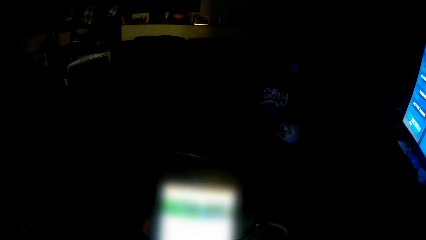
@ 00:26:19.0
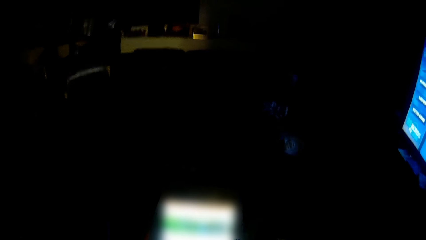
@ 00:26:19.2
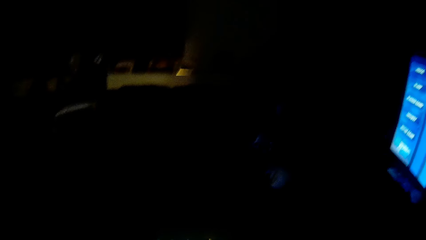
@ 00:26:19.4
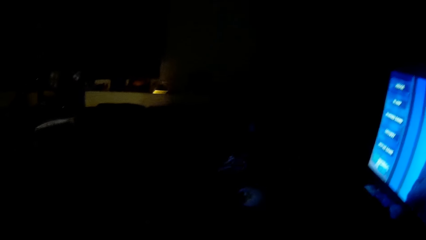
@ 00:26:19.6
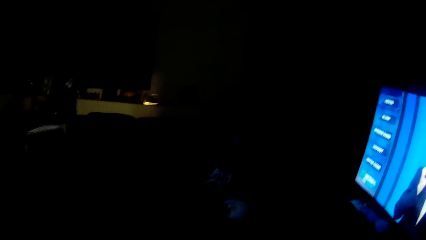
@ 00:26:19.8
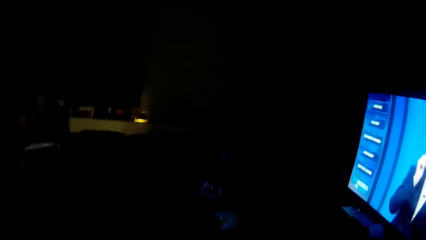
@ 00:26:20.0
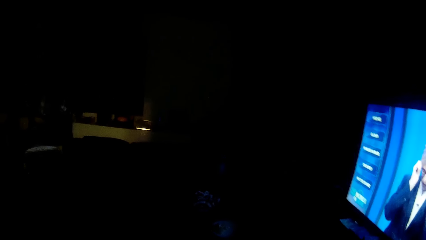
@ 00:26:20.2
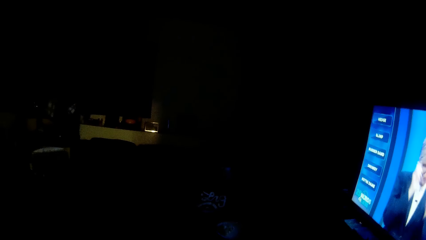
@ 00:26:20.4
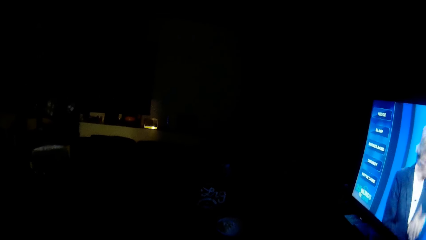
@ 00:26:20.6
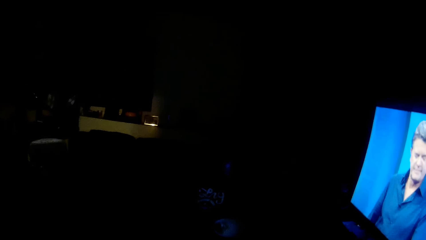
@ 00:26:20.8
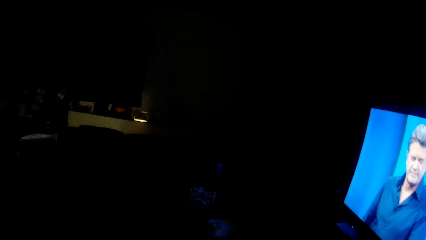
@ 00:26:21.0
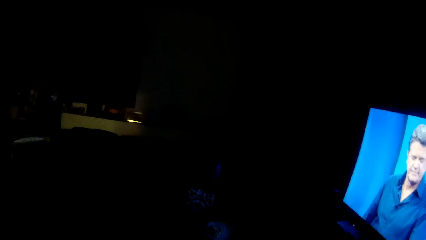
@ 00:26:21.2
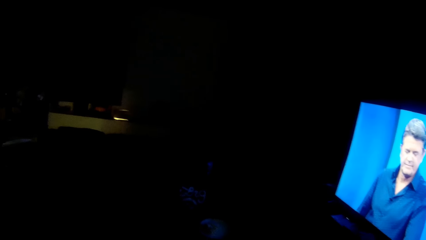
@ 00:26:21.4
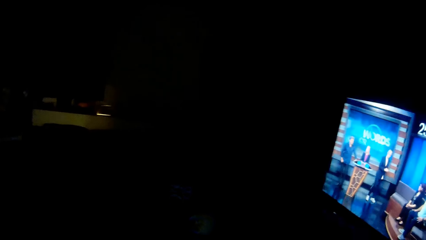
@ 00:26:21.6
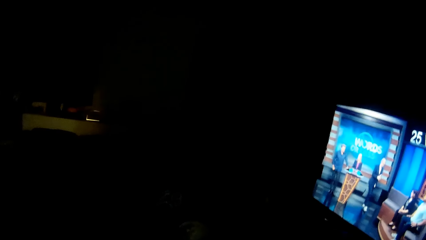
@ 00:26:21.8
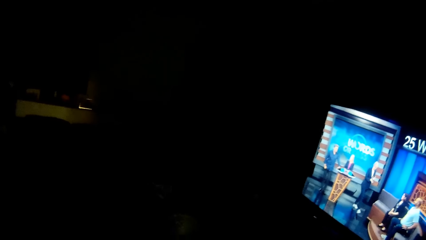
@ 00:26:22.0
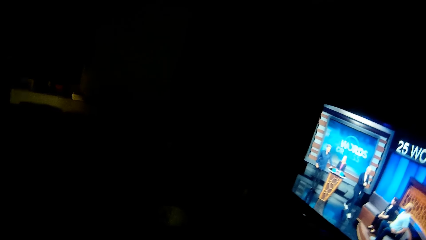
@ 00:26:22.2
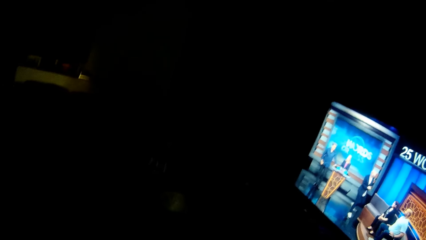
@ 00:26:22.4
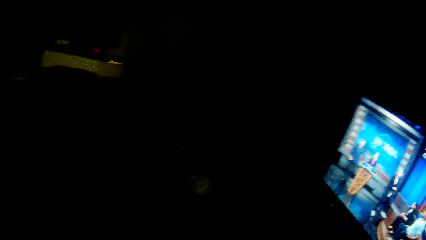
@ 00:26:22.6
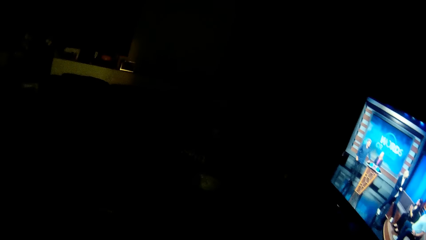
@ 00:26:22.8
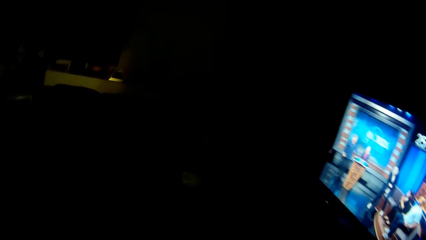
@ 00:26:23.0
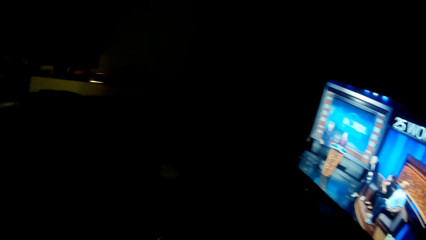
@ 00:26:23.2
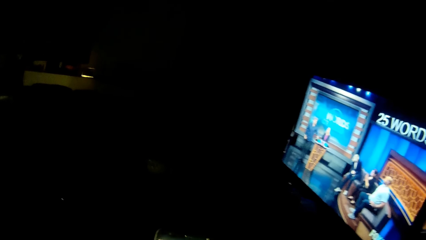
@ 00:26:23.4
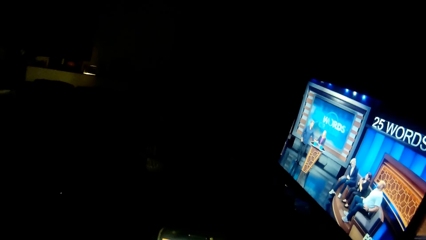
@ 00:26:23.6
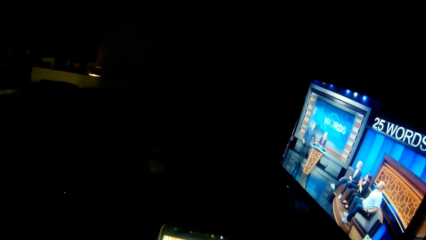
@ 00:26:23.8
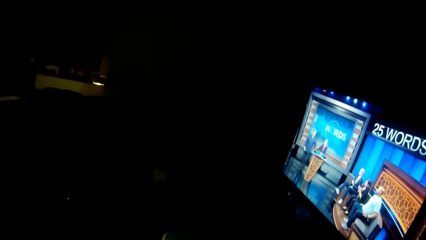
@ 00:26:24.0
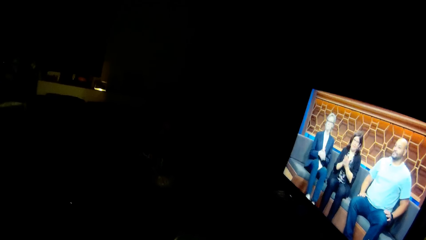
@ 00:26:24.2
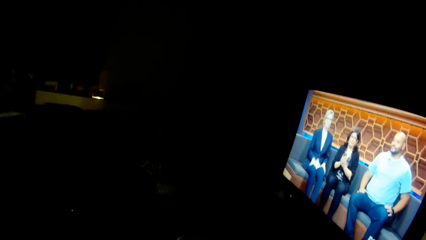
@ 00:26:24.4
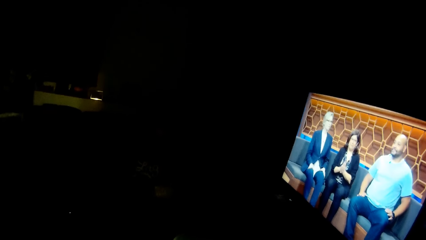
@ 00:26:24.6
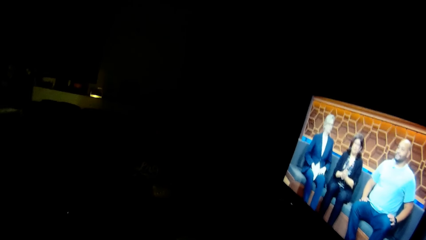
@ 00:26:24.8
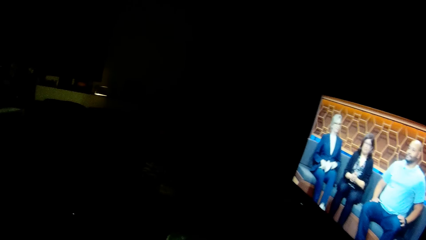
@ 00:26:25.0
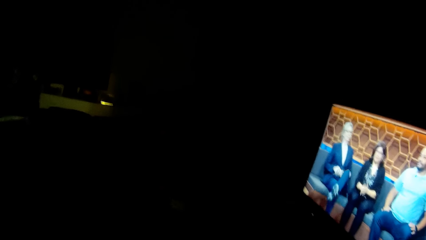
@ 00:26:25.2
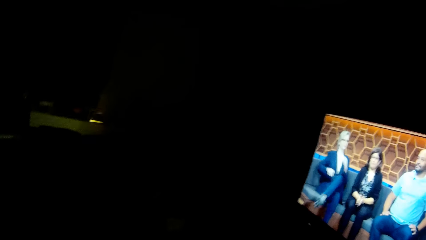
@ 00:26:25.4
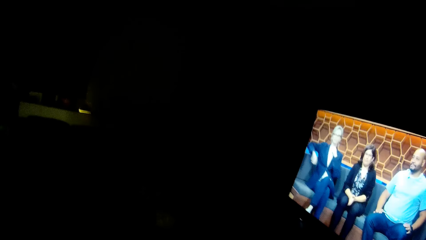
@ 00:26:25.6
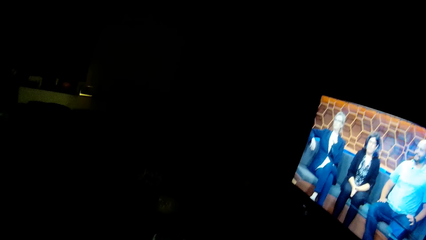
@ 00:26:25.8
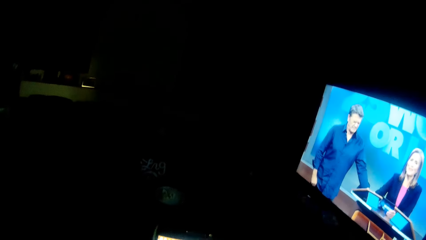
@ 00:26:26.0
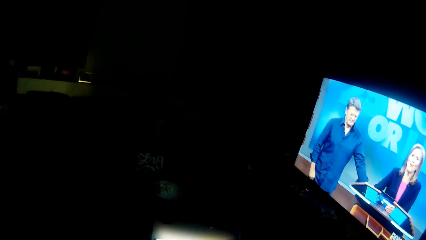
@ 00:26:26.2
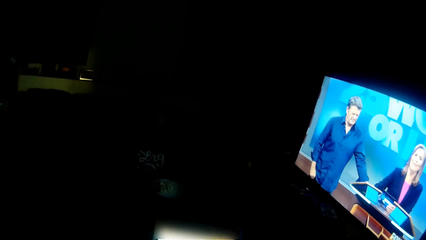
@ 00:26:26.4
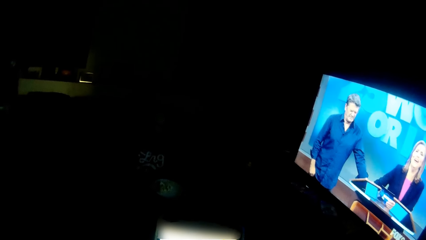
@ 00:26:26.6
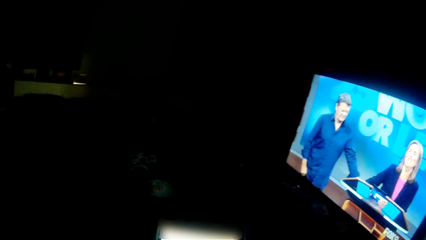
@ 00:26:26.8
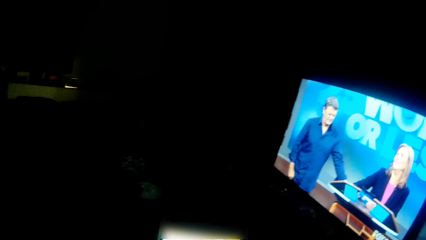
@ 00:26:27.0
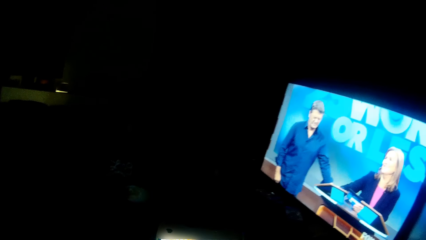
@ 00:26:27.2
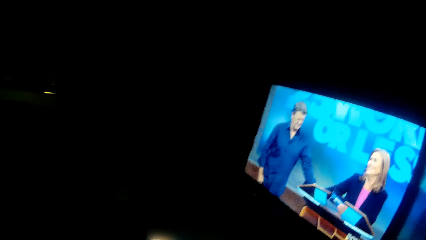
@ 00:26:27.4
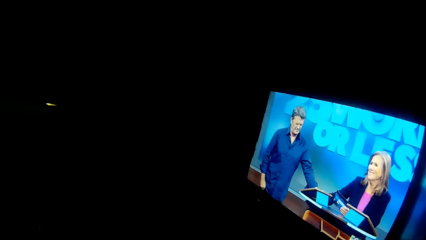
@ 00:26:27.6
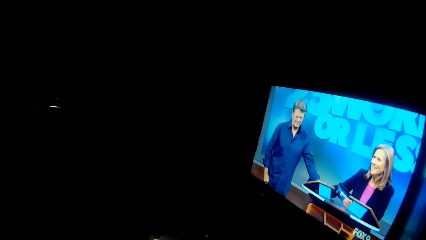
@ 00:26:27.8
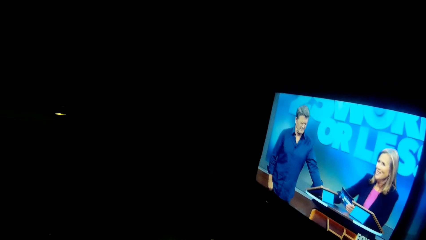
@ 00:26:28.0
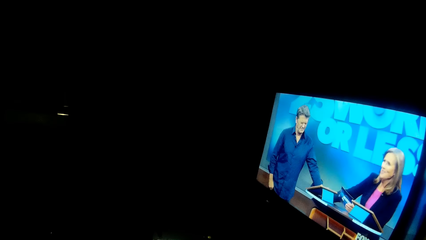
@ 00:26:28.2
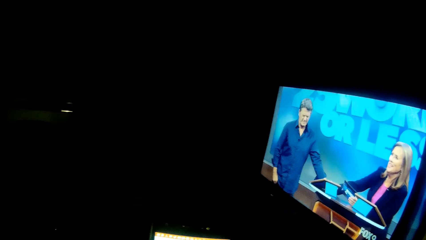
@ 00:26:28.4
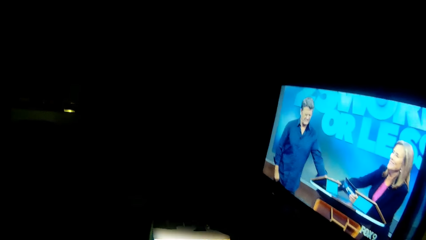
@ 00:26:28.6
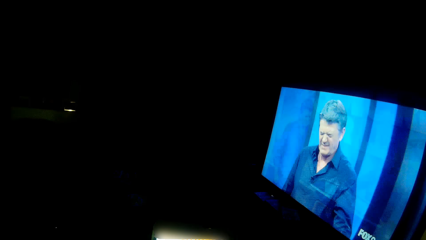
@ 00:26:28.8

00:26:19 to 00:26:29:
The camera wearer watches TV. They talk to a man.

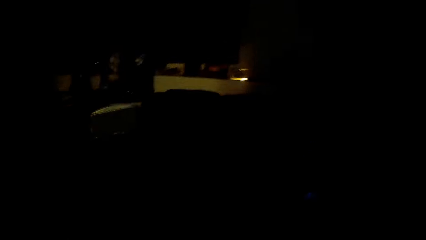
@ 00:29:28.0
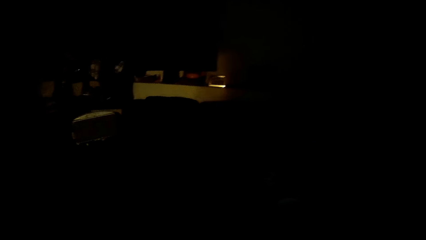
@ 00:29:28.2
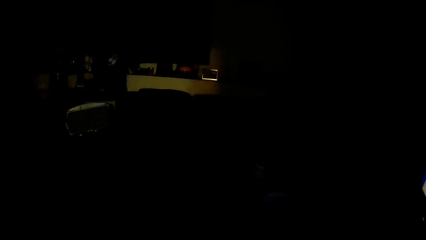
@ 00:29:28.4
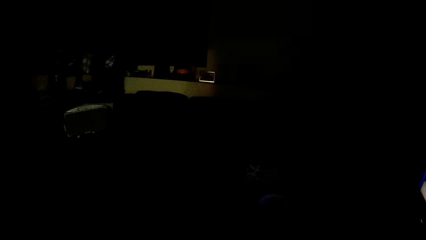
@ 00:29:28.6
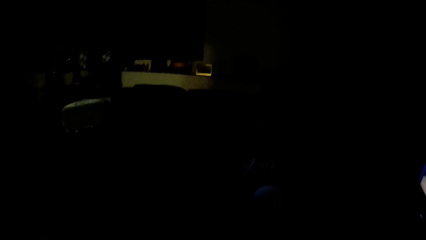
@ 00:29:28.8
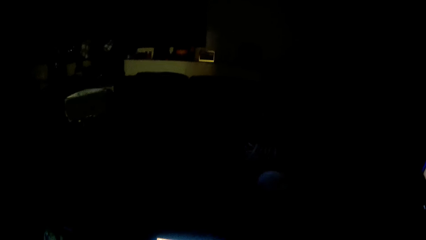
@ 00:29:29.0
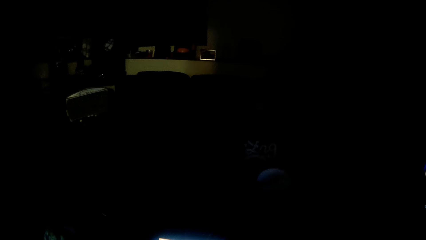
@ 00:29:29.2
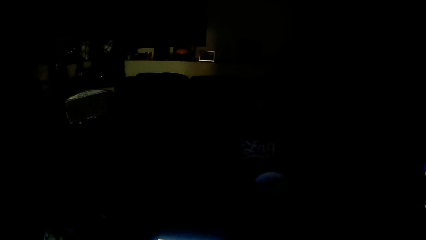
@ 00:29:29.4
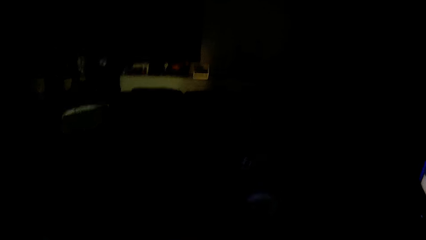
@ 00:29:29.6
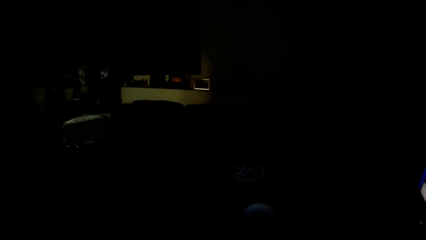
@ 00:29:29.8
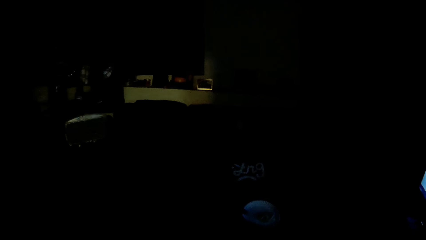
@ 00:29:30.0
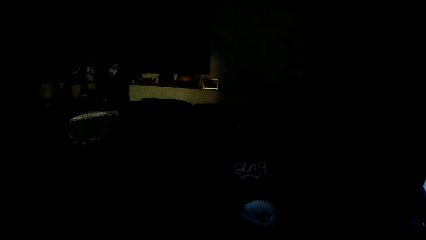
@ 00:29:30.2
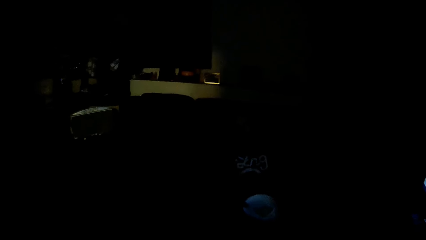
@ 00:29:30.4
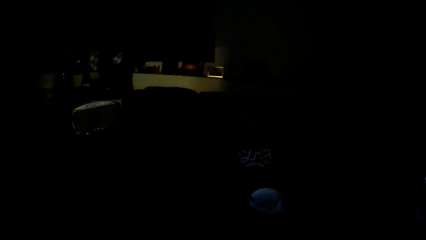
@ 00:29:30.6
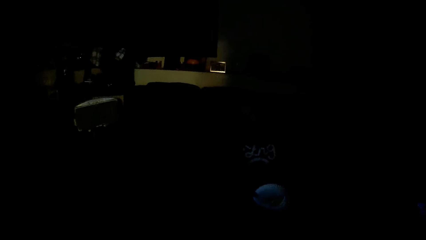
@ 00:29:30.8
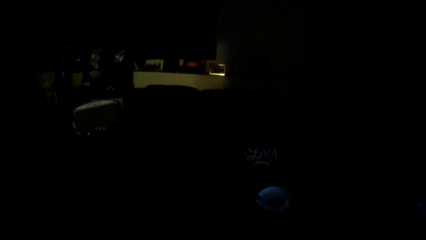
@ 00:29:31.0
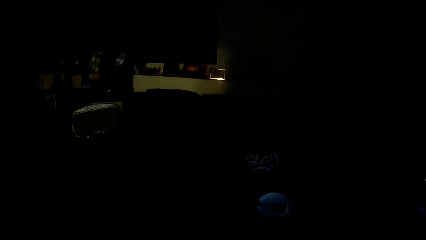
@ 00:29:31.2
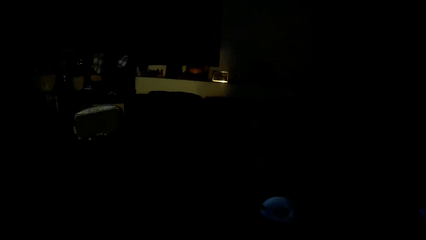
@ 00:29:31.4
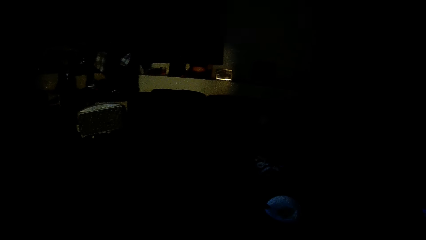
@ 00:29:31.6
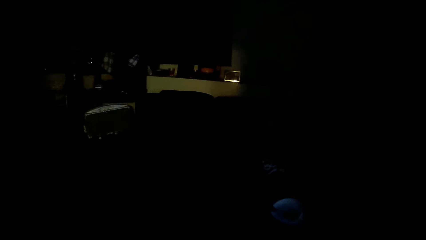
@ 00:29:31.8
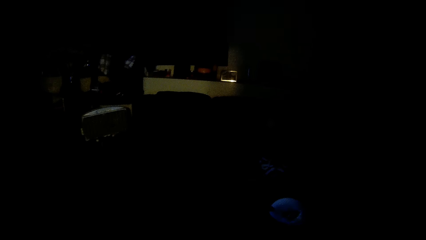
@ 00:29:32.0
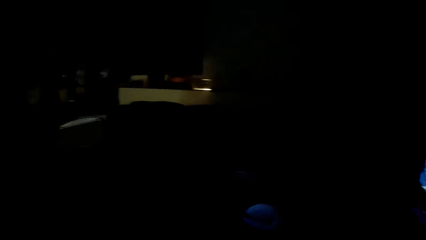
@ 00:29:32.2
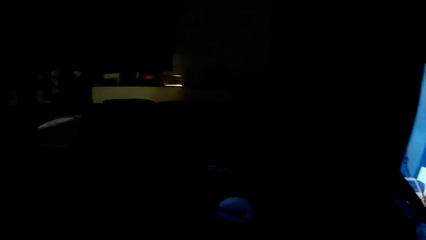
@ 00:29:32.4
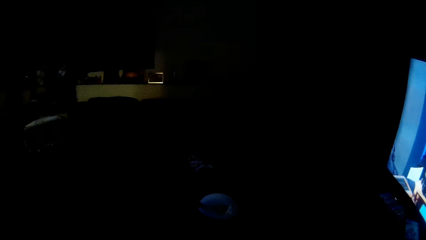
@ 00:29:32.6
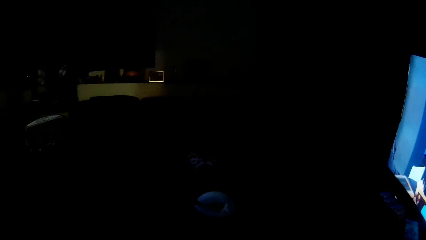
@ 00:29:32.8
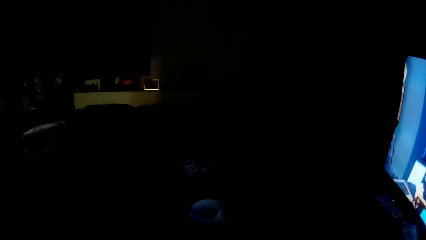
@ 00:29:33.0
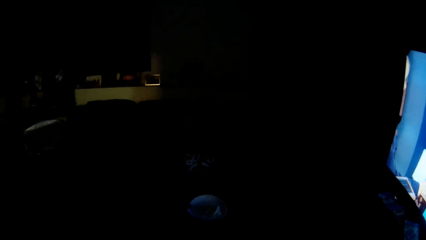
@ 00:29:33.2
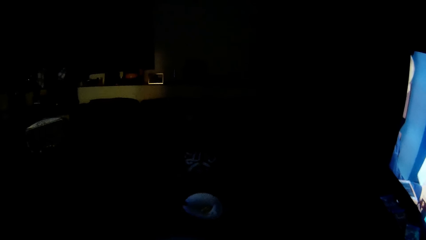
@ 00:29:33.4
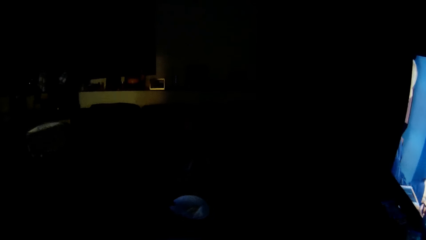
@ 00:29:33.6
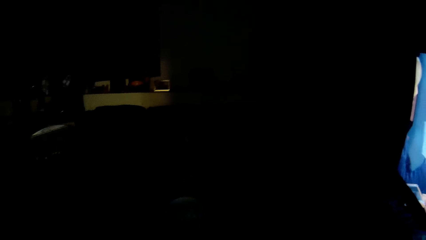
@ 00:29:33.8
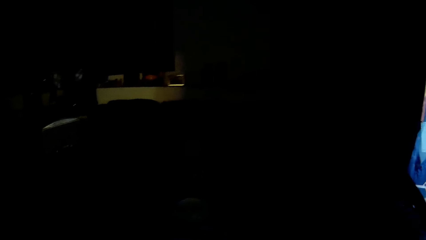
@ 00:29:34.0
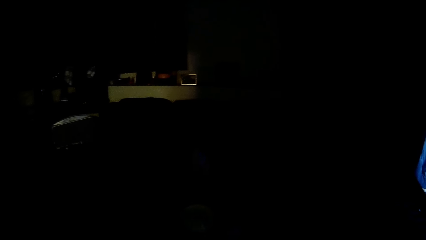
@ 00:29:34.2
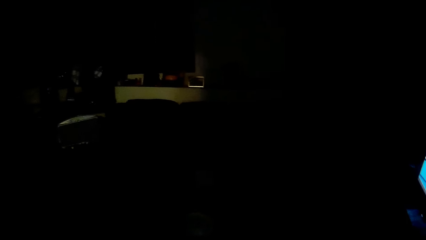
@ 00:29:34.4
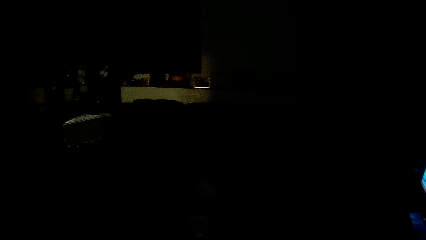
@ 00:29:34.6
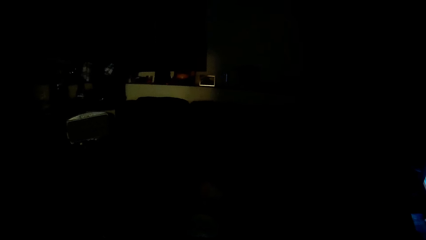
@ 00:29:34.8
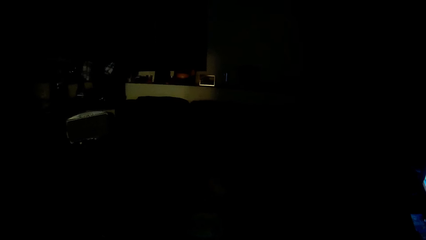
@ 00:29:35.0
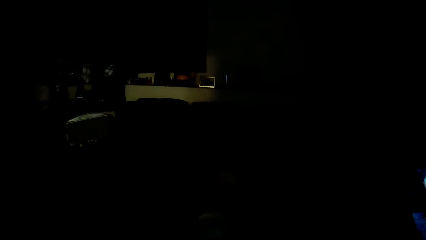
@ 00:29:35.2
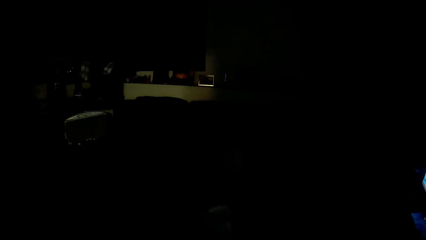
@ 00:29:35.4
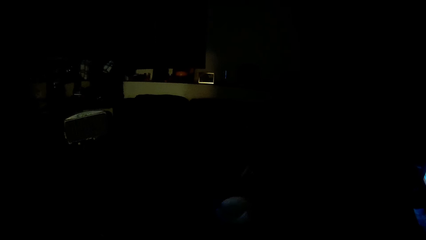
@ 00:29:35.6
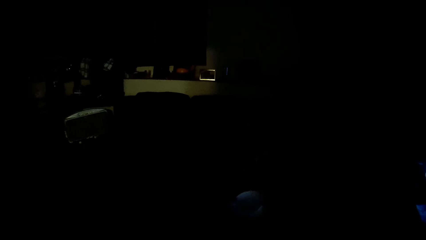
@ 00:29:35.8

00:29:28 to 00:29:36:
The camera wearer talks to a man.
